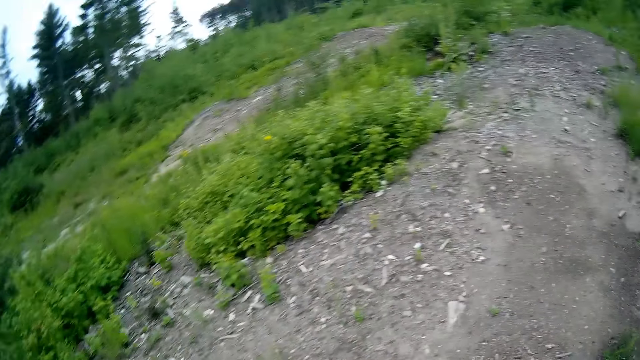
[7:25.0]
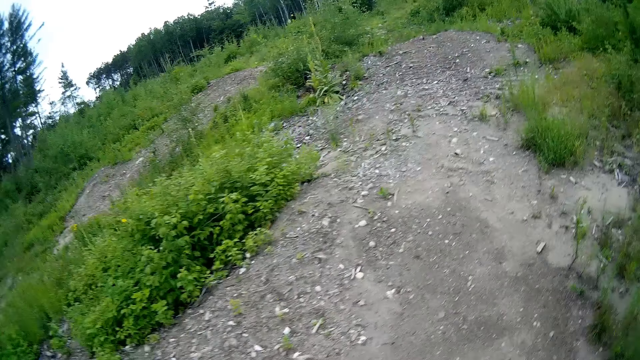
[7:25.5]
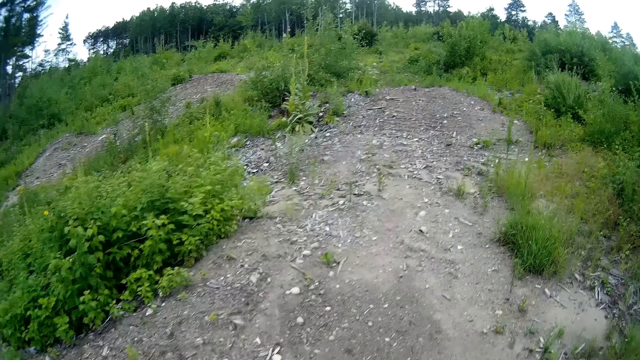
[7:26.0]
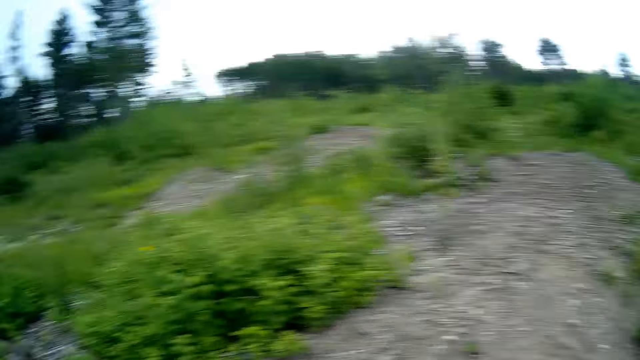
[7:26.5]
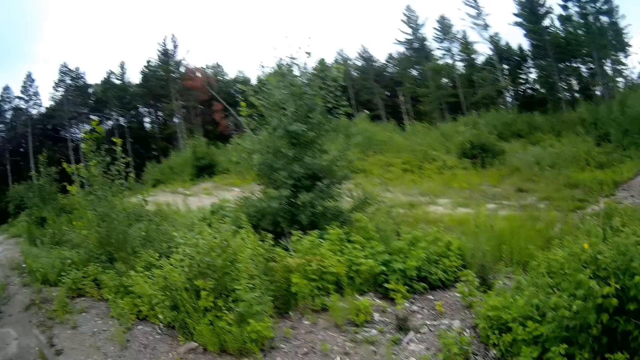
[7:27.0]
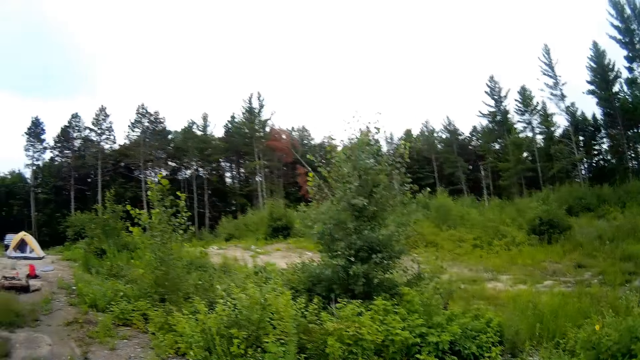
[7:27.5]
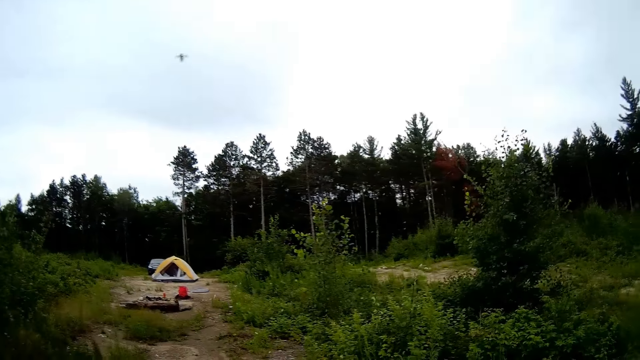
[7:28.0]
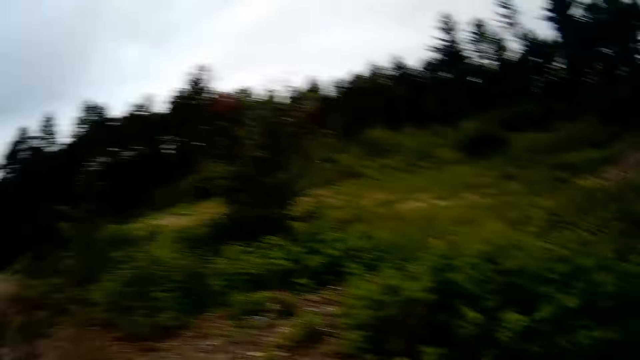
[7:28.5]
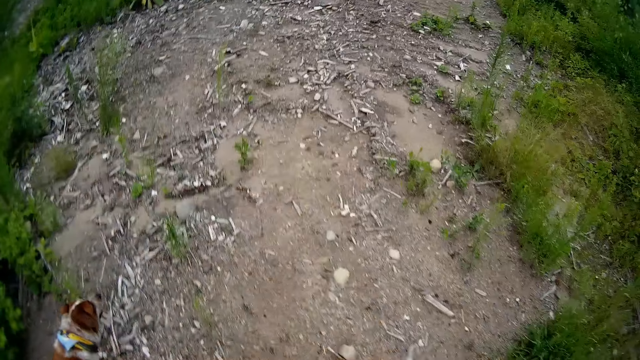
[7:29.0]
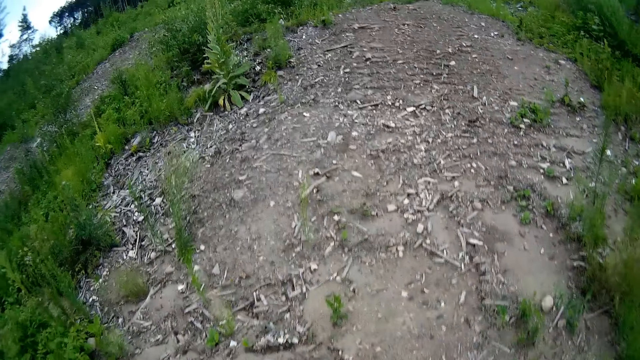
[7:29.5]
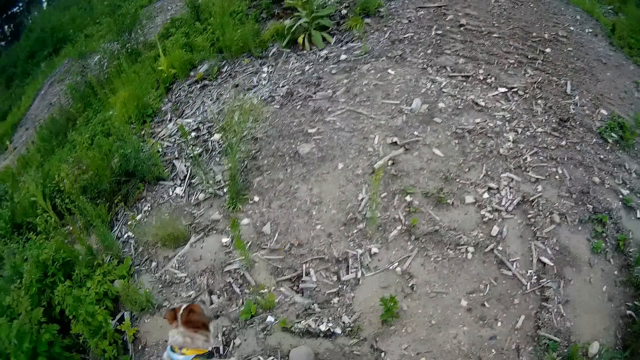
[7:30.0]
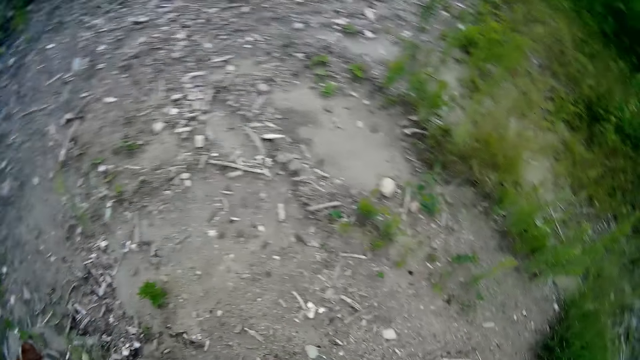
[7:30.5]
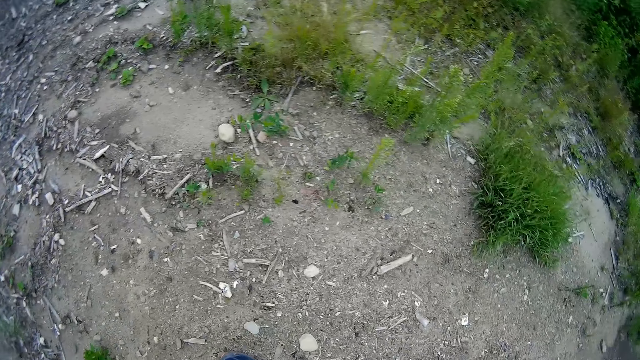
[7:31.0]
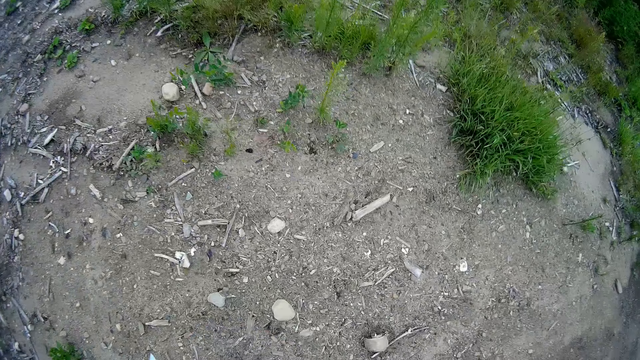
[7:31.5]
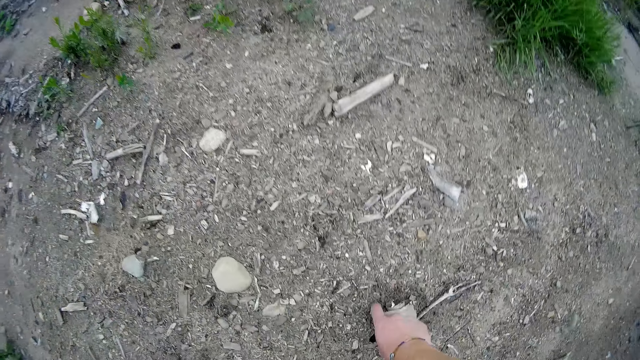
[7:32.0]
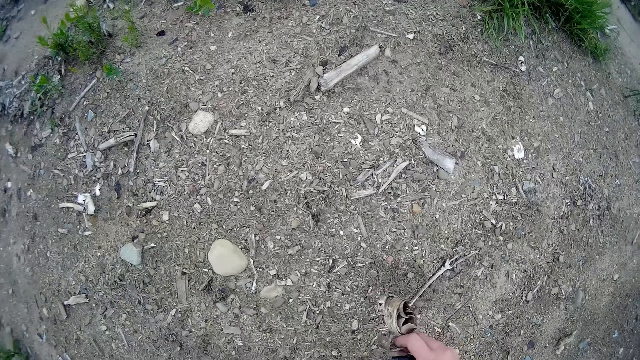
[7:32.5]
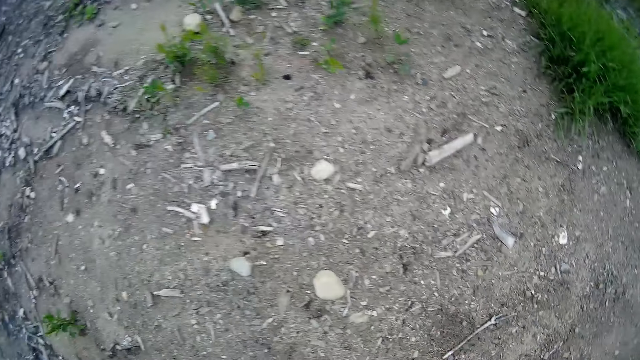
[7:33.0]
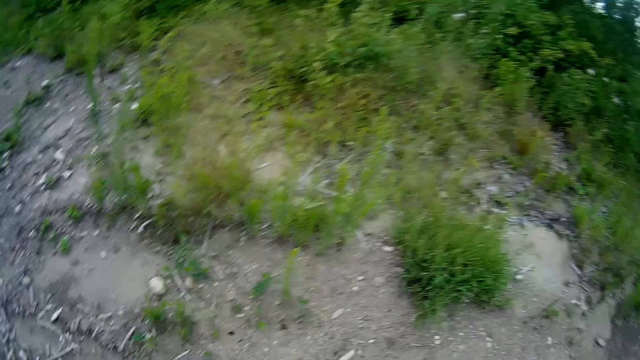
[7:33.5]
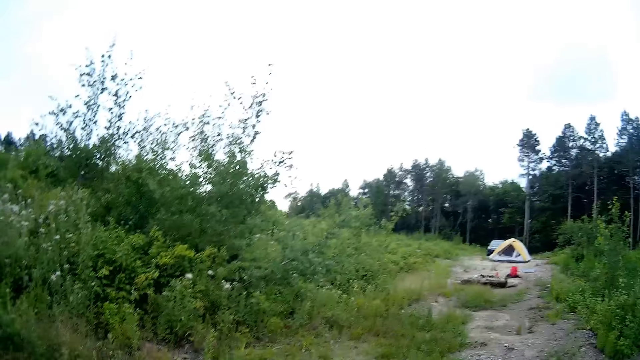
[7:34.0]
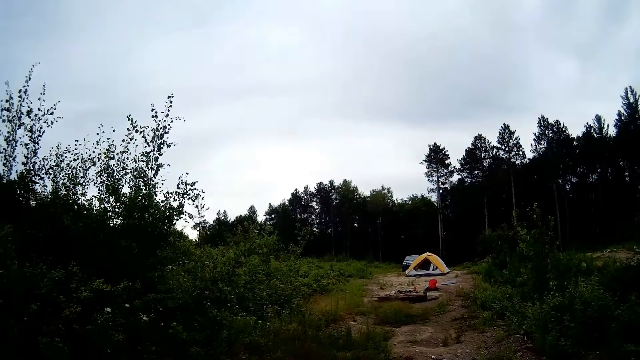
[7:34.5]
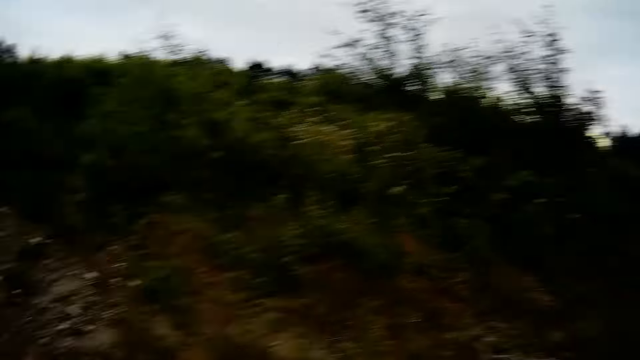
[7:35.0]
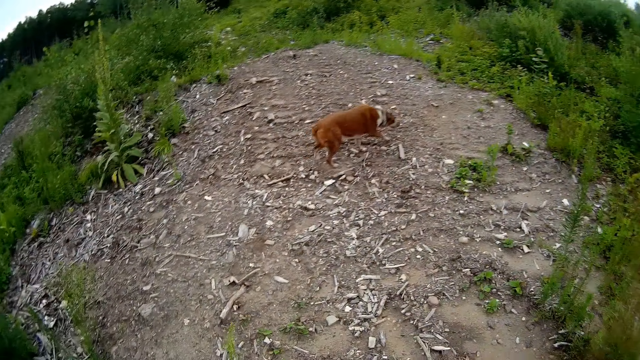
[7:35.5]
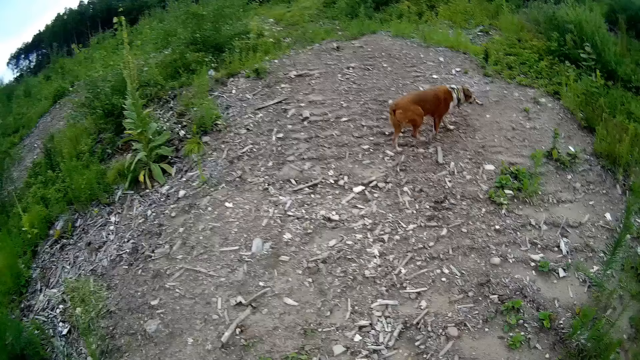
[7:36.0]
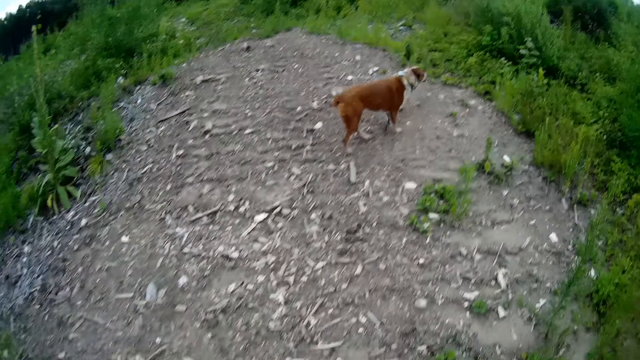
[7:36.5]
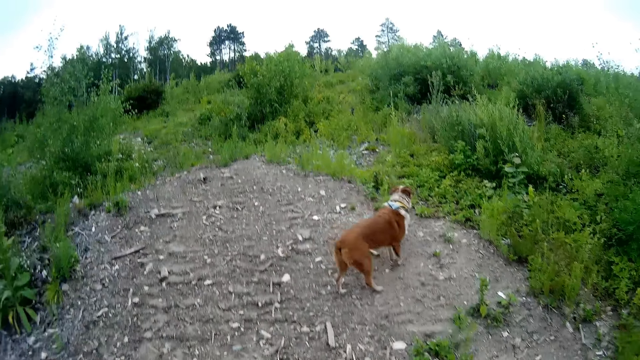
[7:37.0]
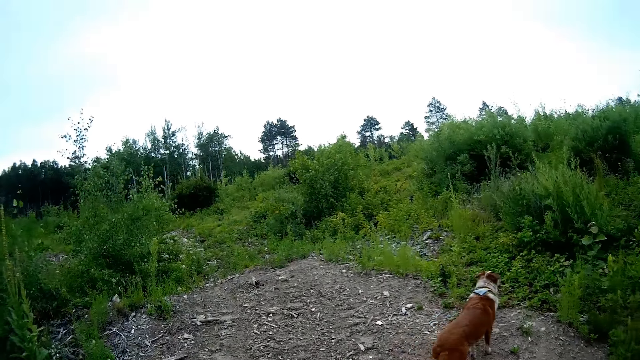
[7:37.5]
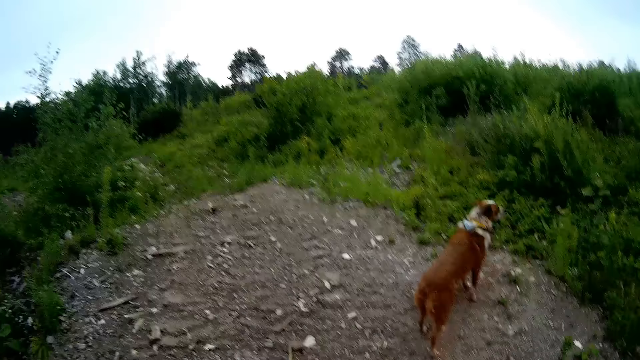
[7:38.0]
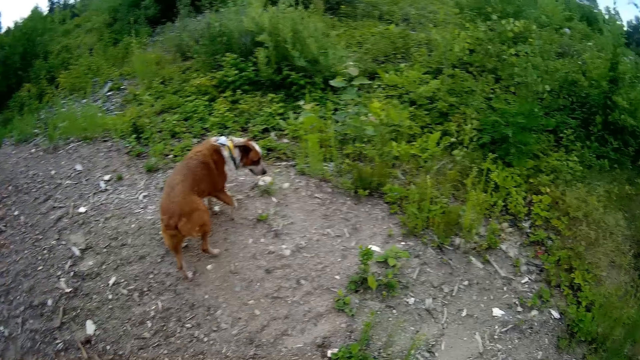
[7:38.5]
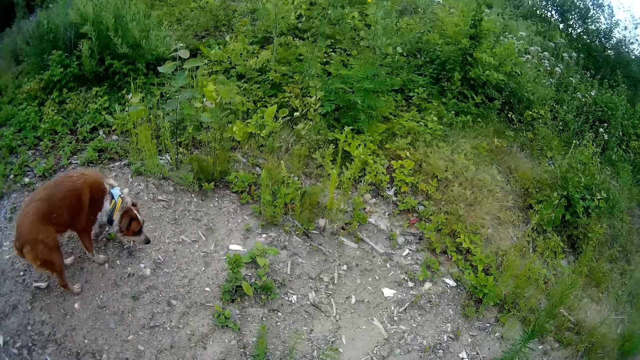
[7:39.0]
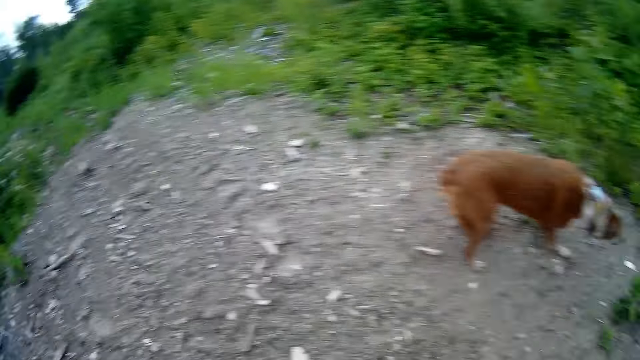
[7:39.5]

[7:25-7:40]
The camera wearer walks around the field. He looks around the field. He walks around the field. He picks up a dried plant from the ground with his right hand. He looks around the field. He walks around the field.

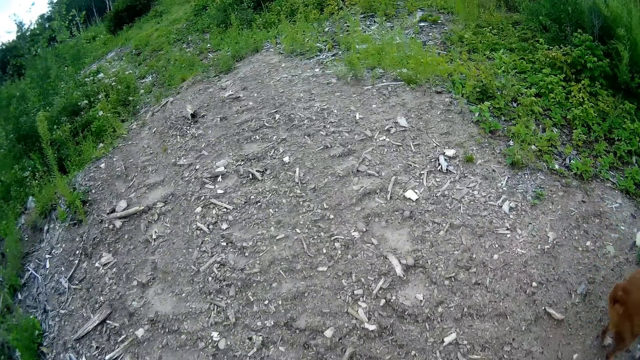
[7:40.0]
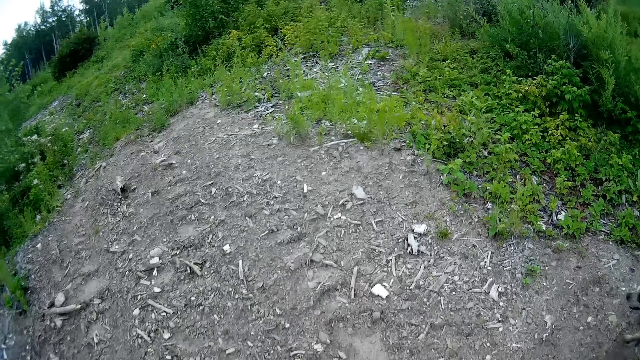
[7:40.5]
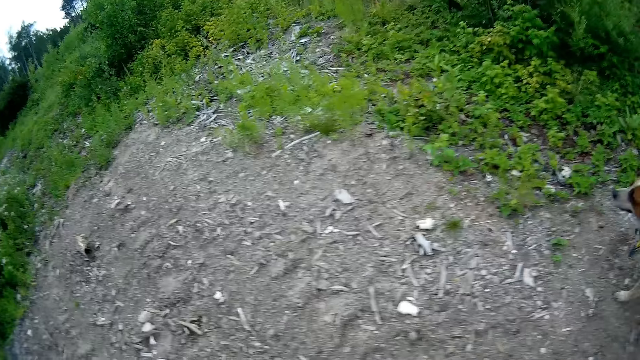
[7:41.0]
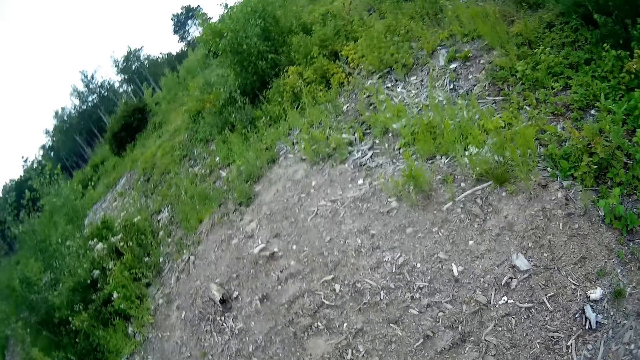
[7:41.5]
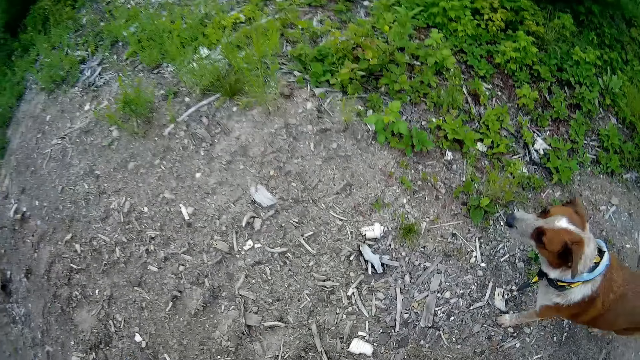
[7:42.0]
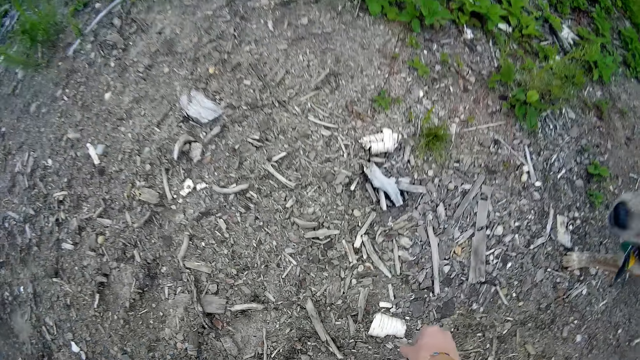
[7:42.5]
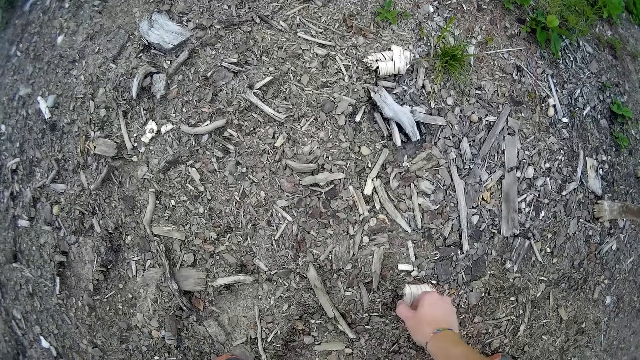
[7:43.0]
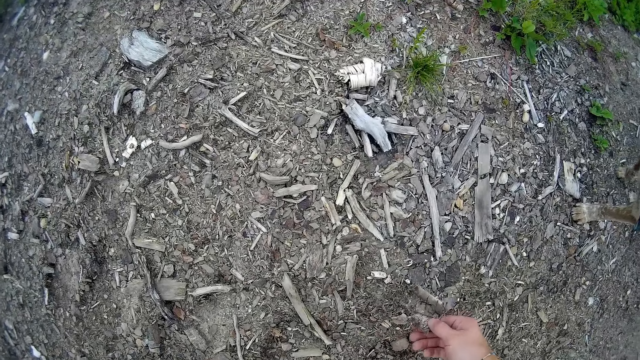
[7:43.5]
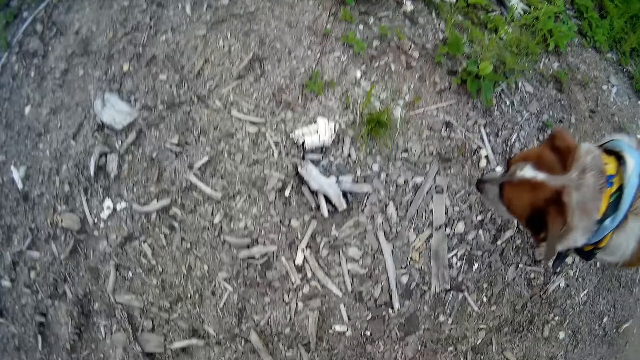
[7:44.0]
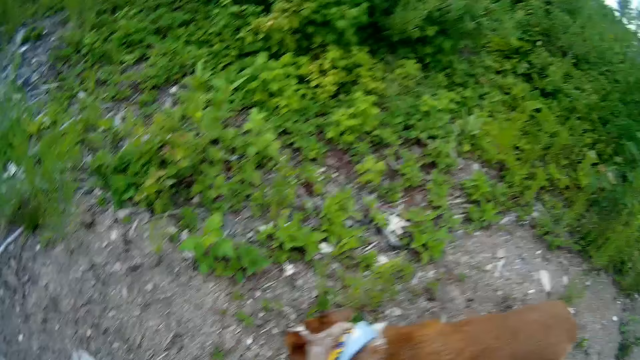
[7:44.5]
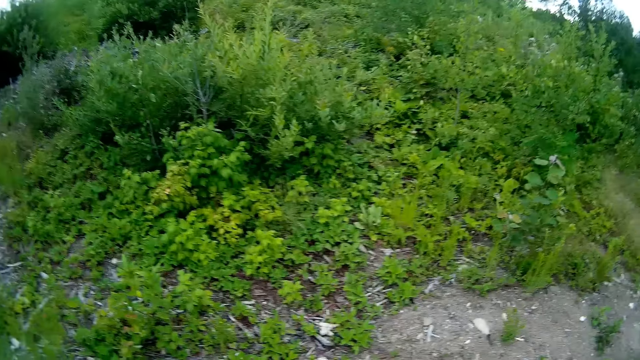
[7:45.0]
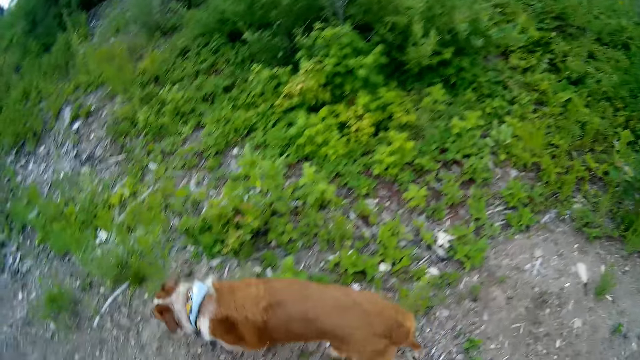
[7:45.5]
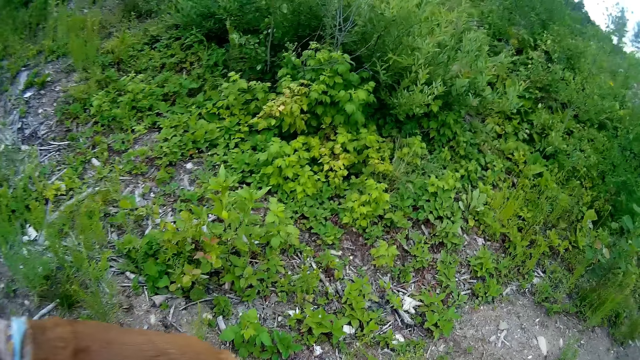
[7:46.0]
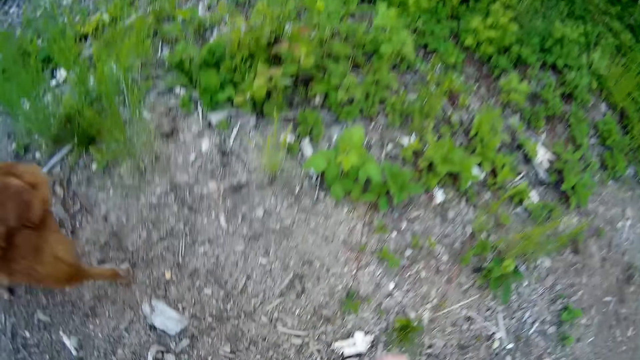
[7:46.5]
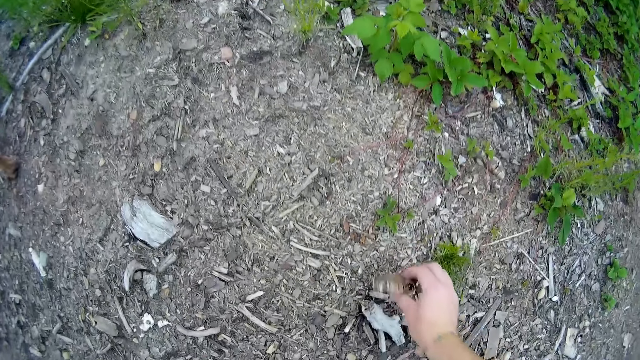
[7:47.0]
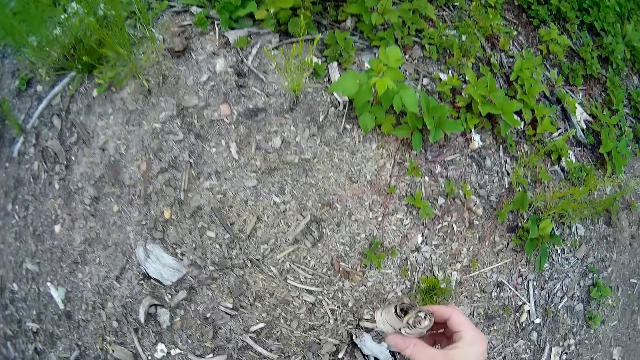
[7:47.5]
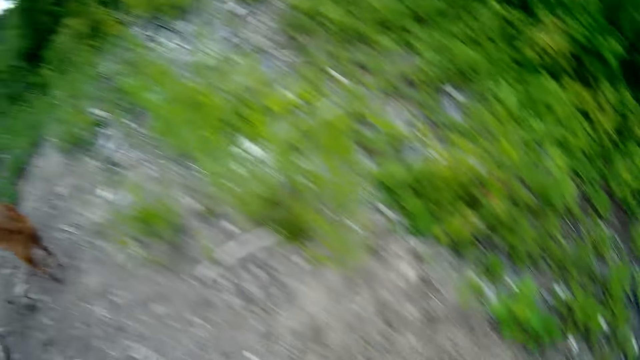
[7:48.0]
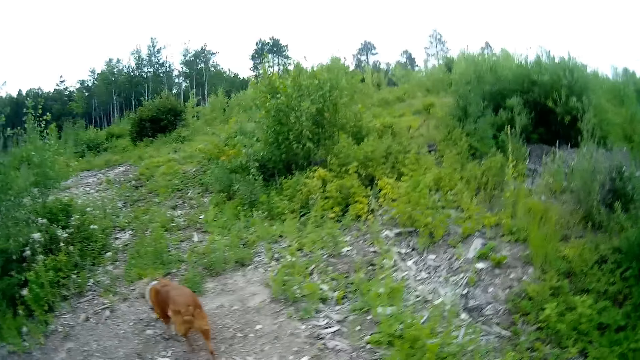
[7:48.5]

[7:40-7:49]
The camera wearer picks up a dried plant from the ground with his right hand. He stares at the object in his hand. He looks around the field. He walks around the field. He picks up a dried plant from the ground with his right hand. He stares at the object in his hand. He walks around the field.
